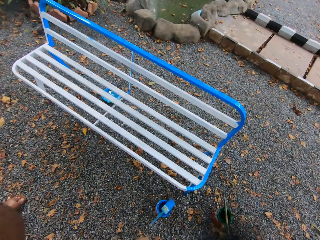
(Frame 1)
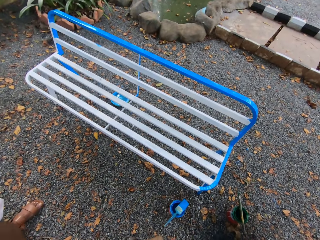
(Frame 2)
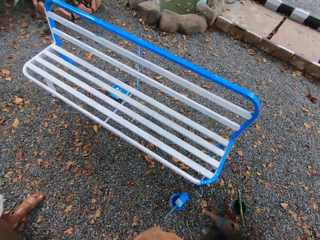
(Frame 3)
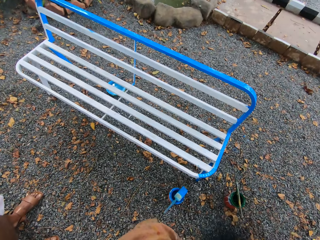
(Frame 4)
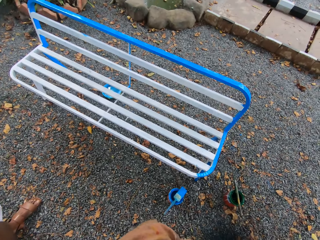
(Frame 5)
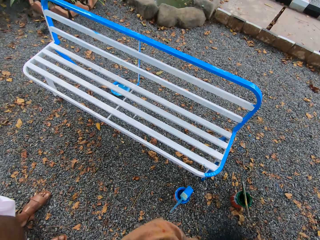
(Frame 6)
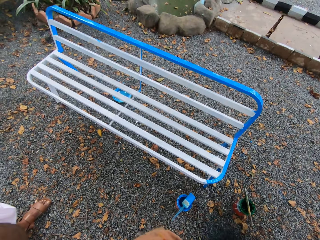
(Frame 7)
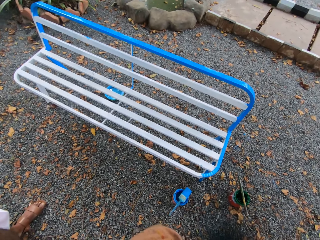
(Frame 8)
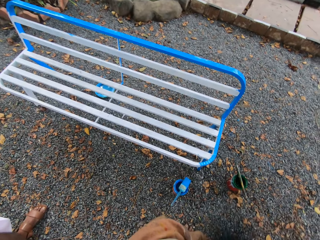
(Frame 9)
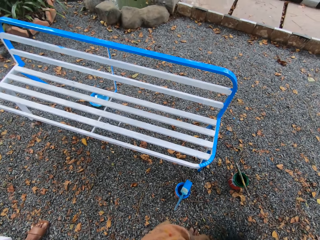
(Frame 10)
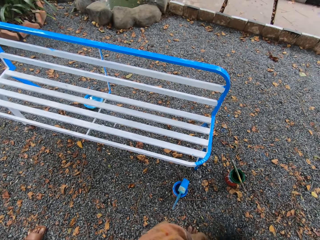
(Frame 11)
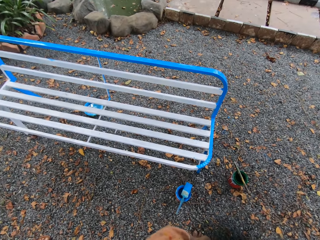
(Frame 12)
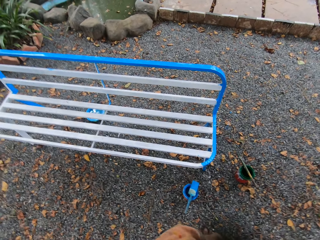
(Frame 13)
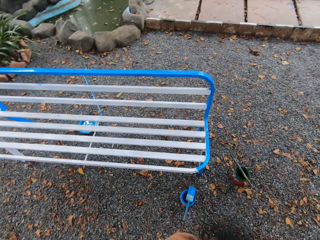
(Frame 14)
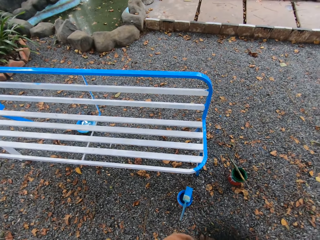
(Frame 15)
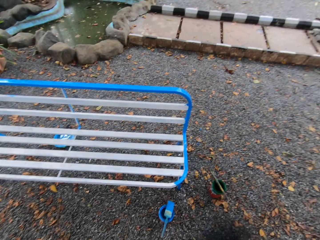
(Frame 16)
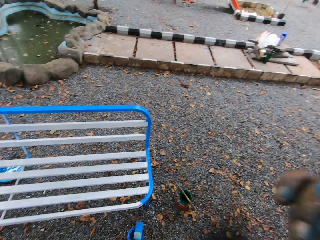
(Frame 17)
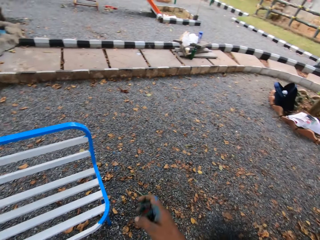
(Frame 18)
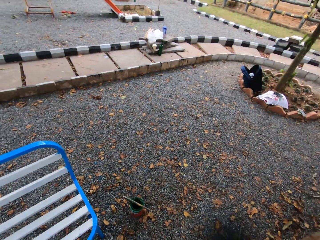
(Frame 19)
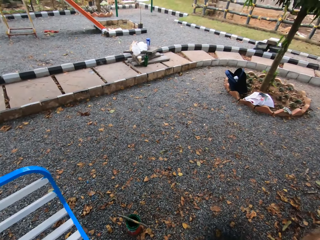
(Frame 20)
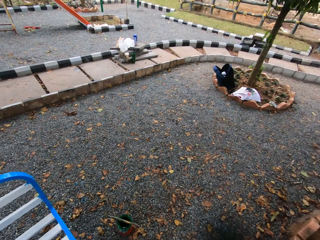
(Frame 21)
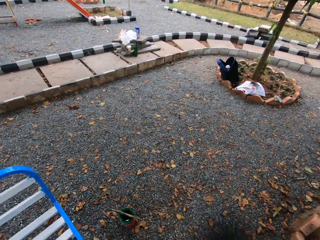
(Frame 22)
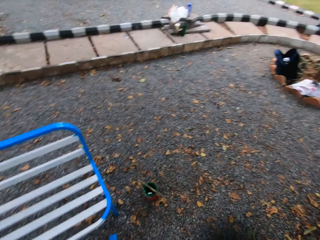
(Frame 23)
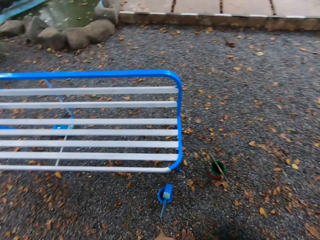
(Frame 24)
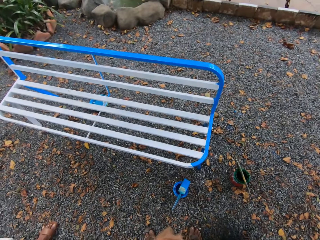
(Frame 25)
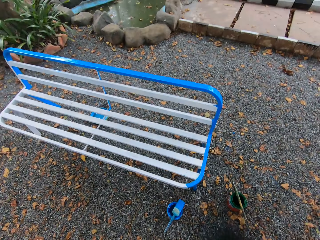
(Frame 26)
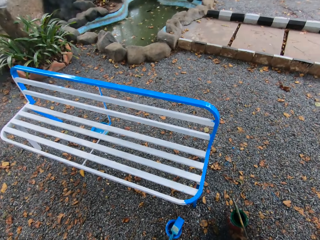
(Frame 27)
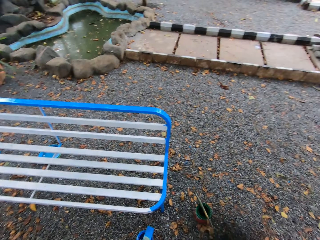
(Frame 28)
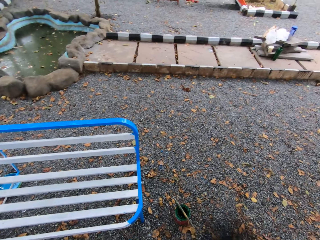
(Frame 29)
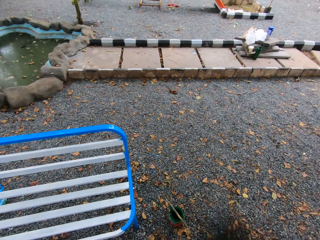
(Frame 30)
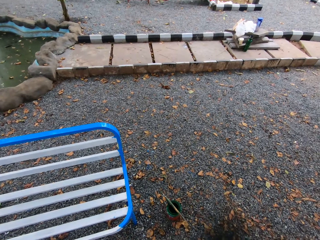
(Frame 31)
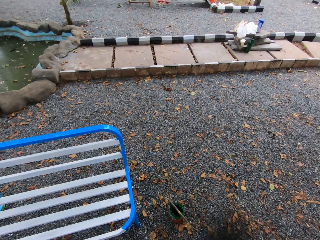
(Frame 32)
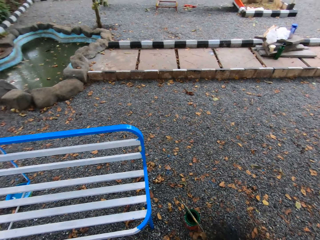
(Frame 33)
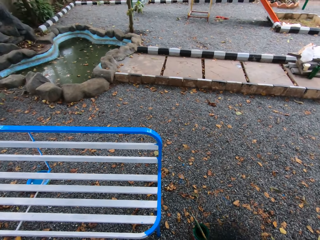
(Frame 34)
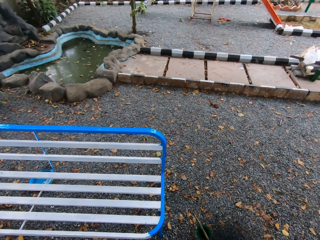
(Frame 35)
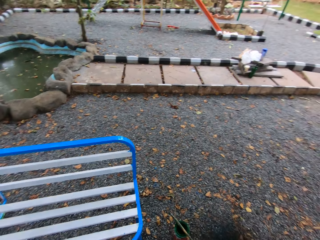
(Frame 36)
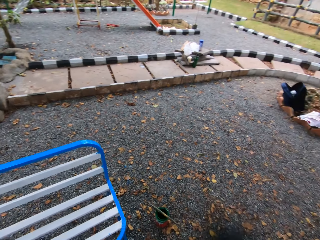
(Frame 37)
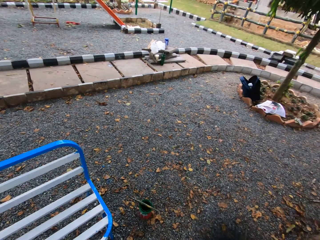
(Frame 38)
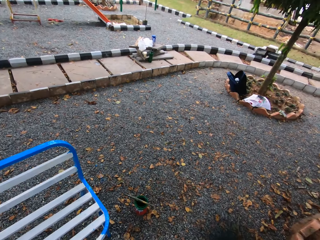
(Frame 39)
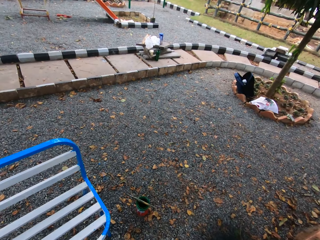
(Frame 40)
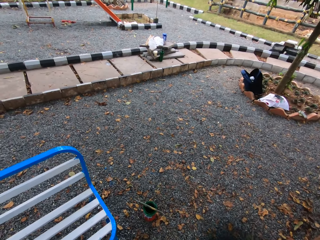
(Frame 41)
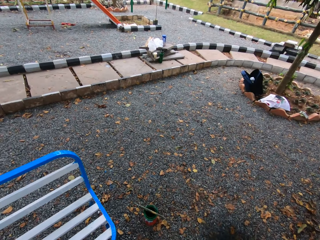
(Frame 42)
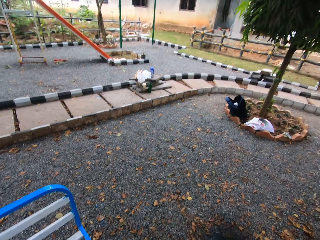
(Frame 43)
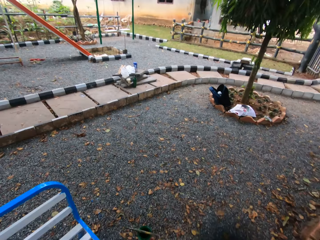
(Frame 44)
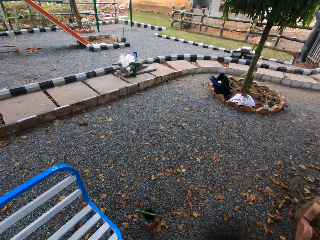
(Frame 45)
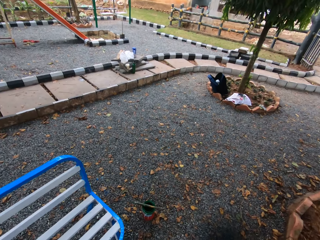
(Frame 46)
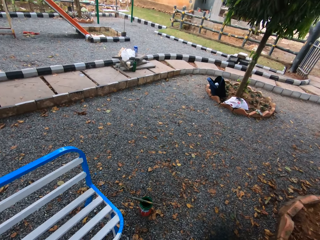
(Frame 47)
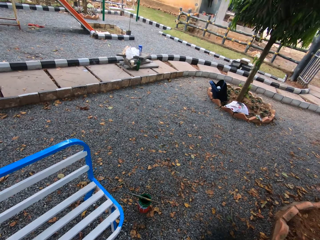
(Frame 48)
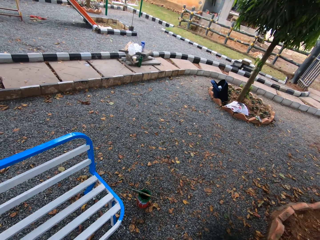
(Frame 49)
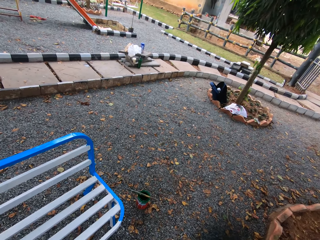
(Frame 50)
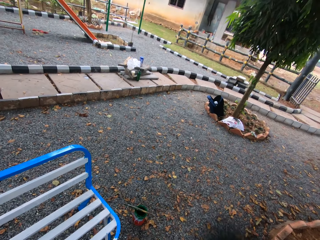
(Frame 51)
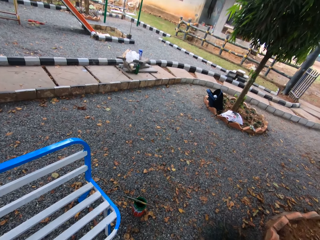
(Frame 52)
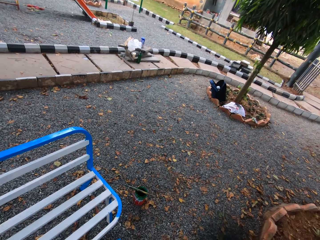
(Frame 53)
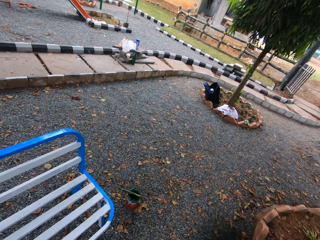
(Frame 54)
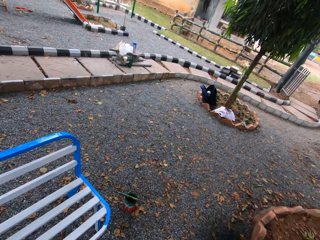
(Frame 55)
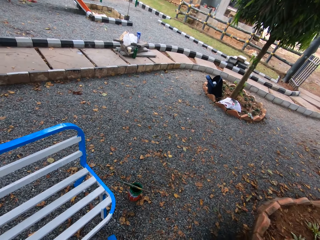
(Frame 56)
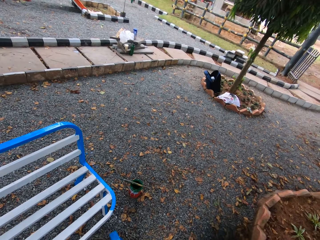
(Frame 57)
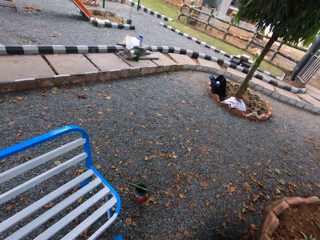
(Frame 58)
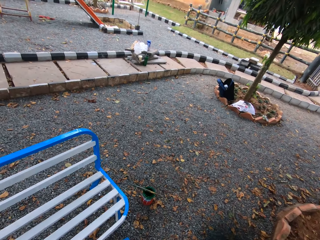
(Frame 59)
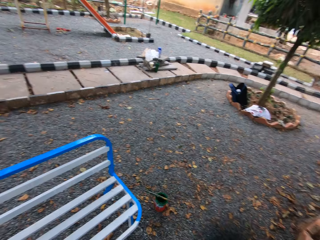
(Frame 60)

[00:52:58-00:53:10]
The camera wearer stares at the outside.

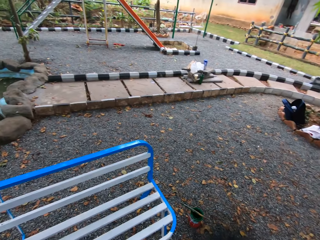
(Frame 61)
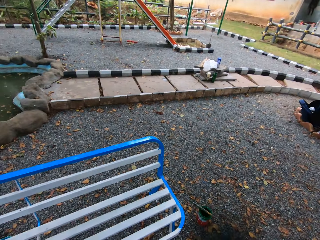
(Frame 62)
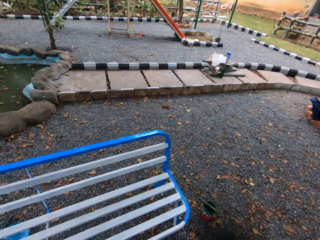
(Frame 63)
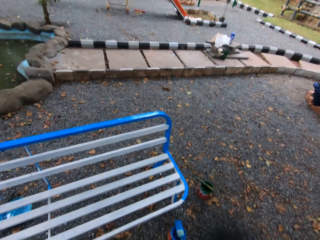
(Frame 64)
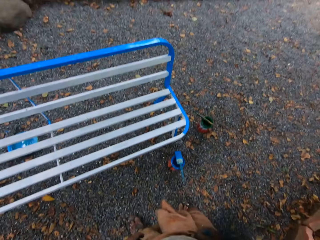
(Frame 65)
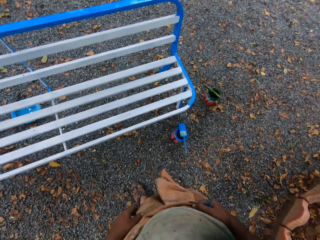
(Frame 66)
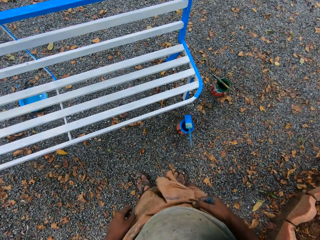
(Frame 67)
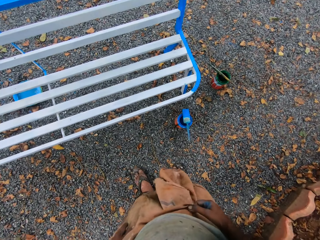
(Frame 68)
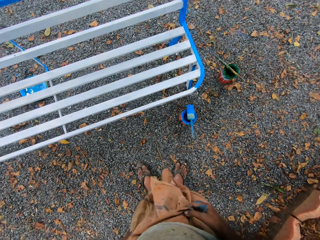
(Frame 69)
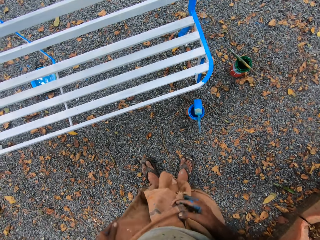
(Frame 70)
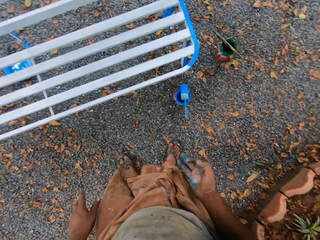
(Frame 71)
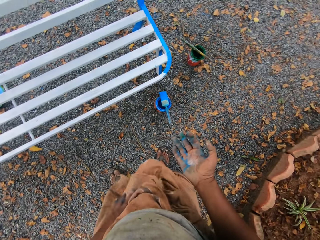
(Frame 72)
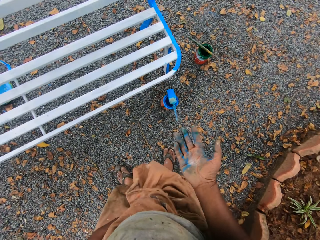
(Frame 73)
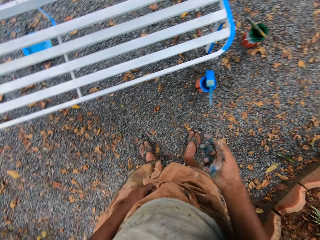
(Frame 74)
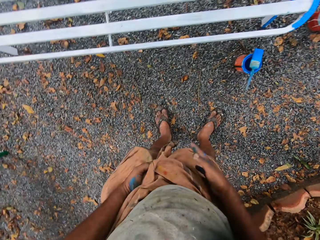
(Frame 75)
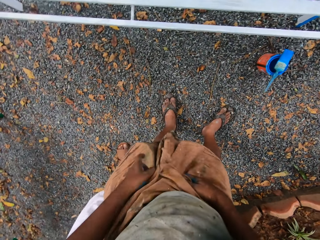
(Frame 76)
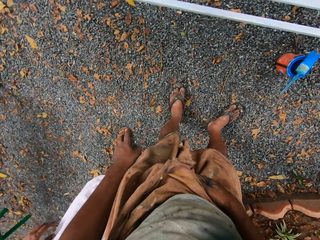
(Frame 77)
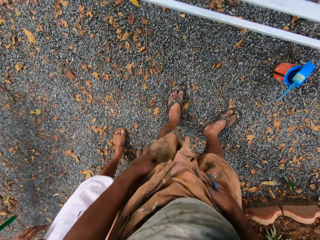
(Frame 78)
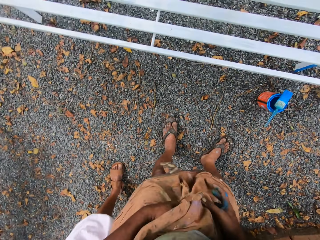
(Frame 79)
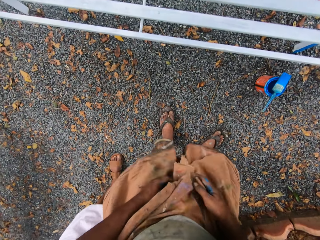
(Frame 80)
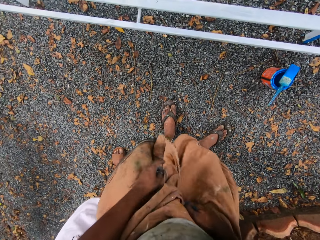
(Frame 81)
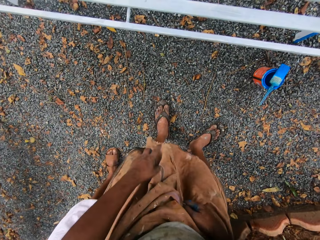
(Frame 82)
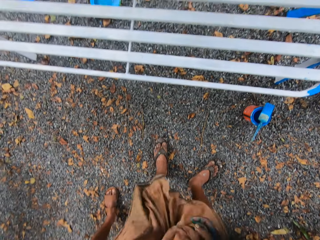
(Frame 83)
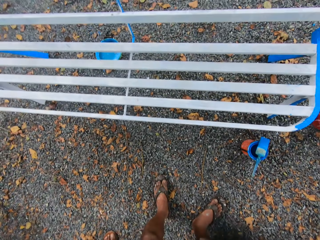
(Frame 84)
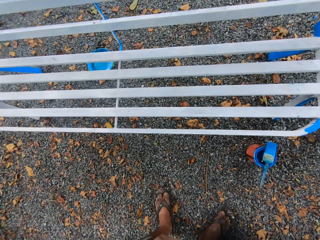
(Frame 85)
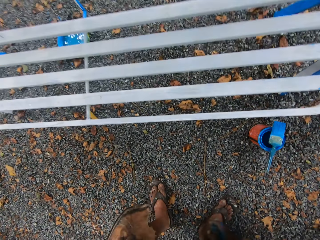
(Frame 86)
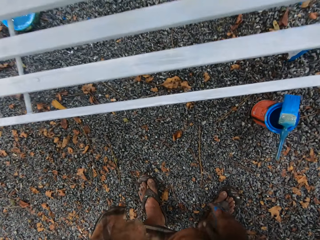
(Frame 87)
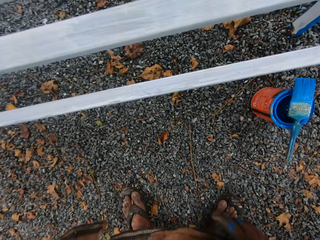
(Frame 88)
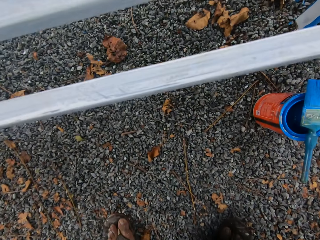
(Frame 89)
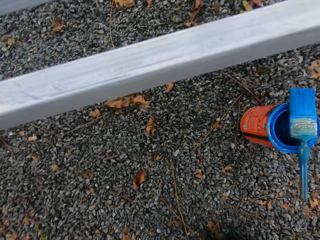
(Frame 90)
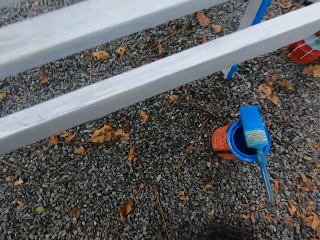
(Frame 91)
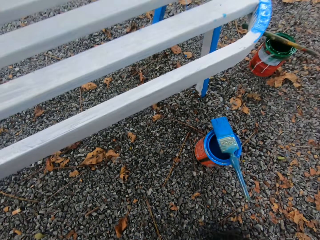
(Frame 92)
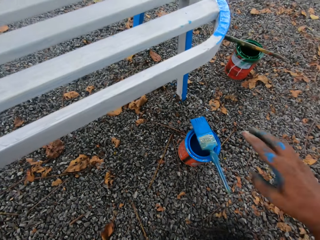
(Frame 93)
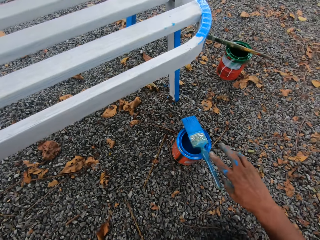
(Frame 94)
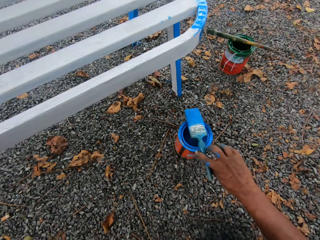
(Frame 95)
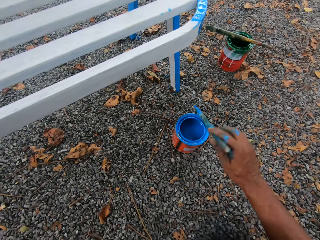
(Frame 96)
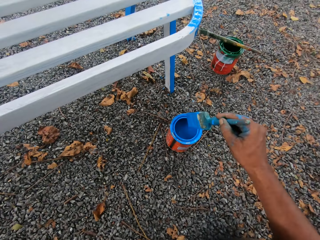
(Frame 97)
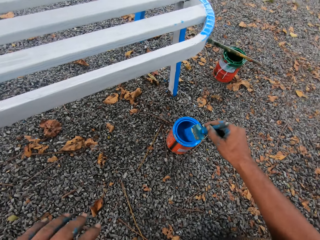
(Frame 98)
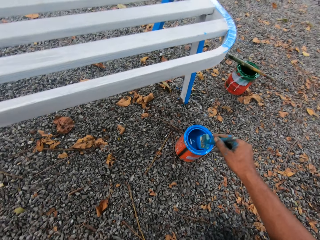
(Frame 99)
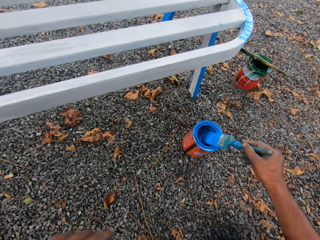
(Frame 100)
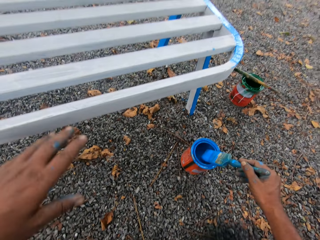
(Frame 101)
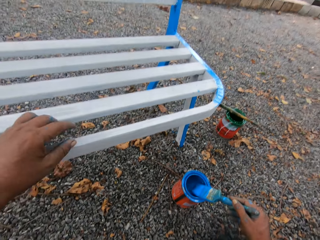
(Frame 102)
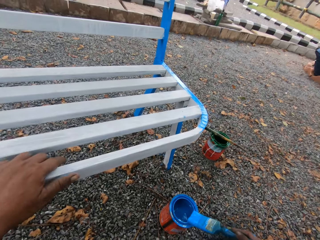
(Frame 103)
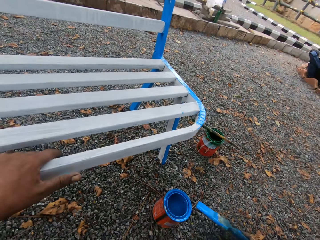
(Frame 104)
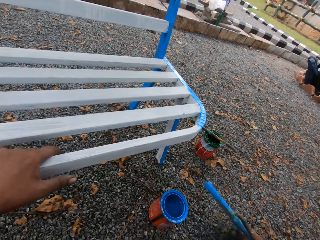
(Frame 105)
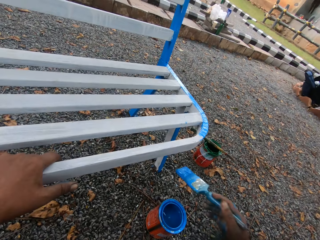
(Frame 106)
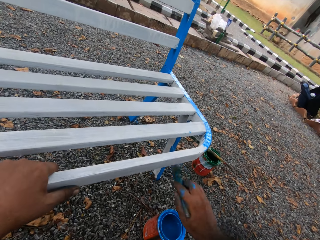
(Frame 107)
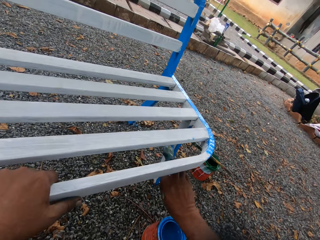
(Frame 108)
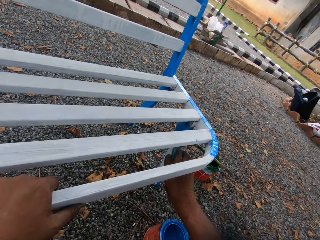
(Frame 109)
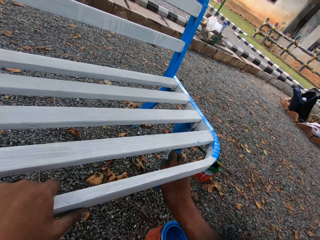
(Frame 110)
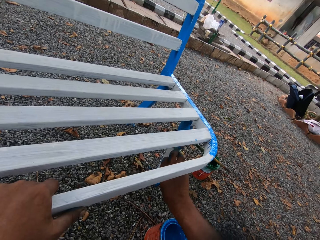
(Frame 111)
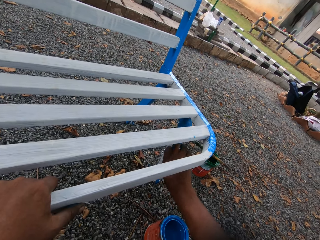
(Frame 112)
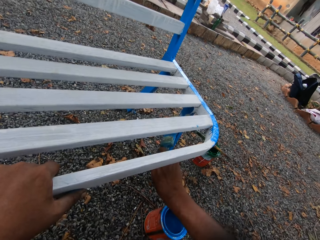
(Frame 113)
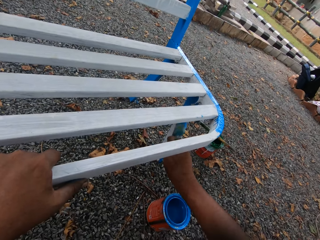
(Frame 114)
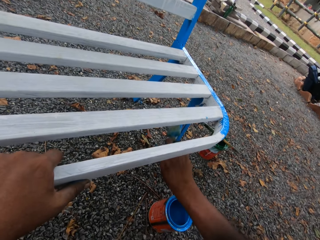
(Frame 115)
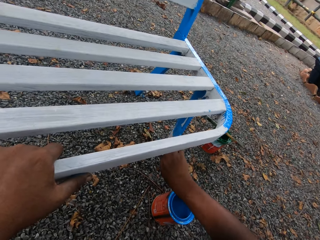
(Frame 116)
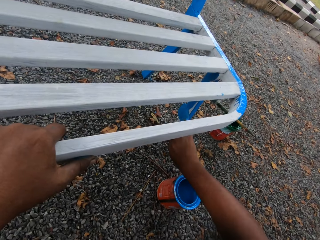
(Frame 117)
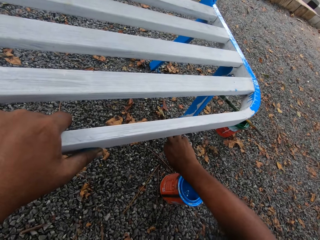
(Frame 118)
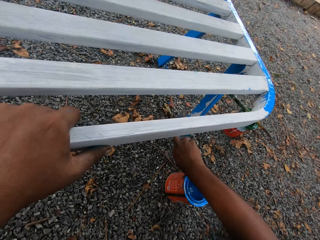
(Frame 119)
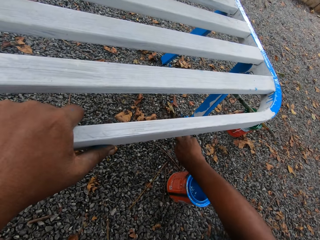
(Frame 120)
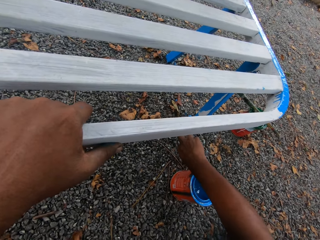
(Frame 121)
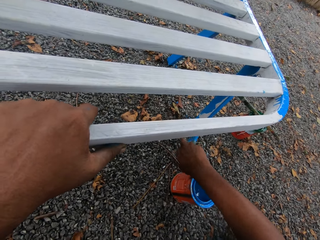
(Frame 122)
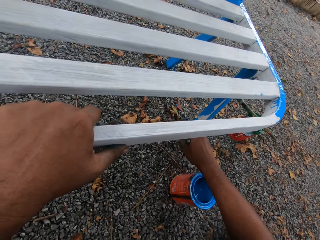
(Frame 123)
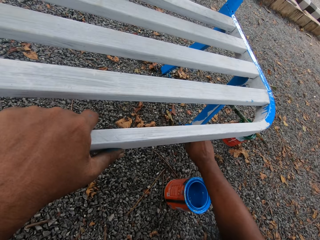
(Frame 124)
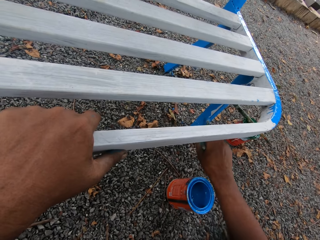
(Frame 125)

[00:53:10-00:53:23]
The camera wearer touches the clothes with both hands. He picks up a paint brush from the top of a paint container with his right hand. He scoops paint with the paint brush from the paint container. He holds the paint brush with the right hand. He puts the paint brush in the painting can. He places his left hand on the metal chair. He paints the metal chair with the paint brush.
